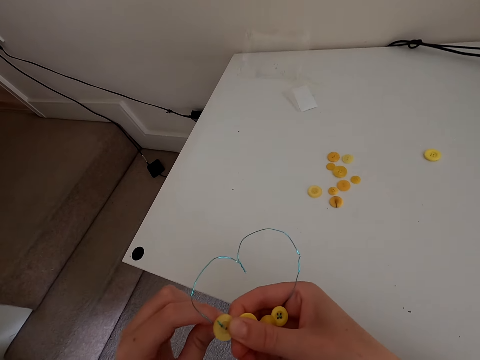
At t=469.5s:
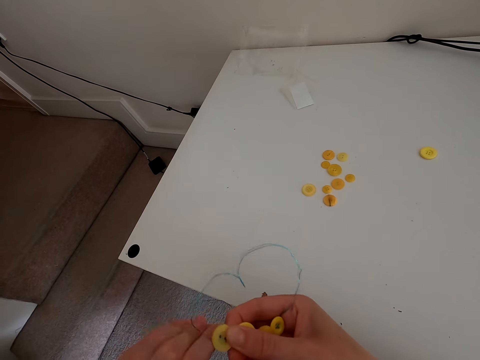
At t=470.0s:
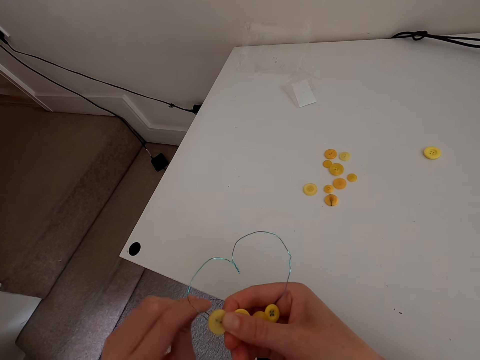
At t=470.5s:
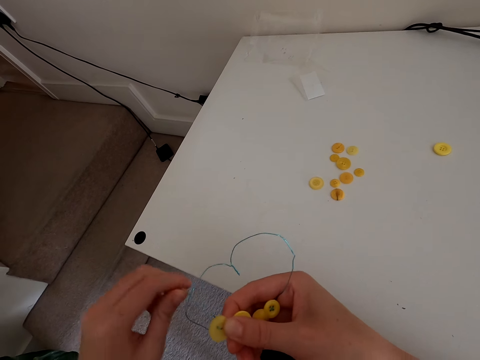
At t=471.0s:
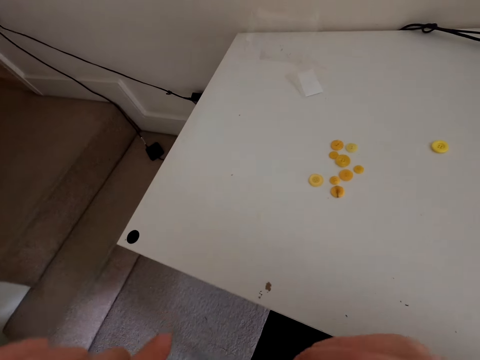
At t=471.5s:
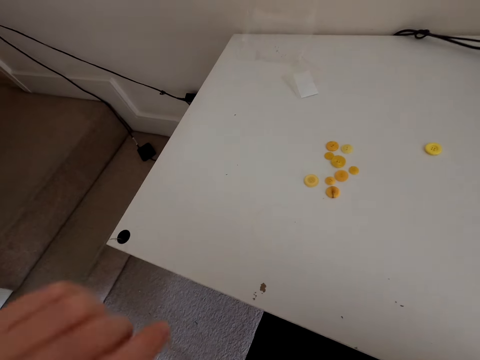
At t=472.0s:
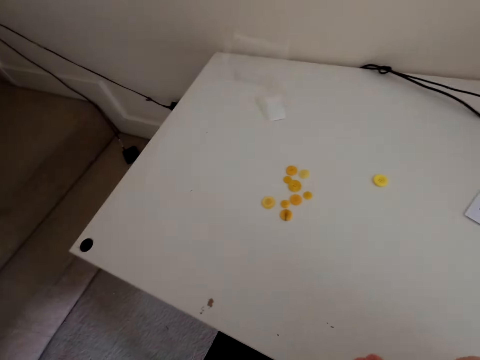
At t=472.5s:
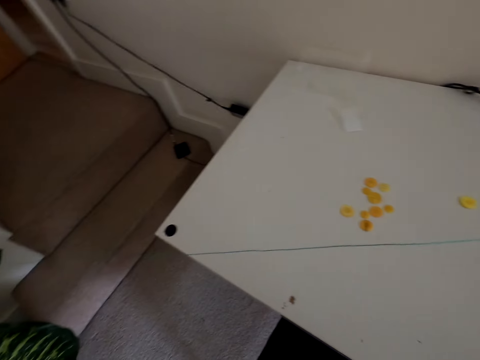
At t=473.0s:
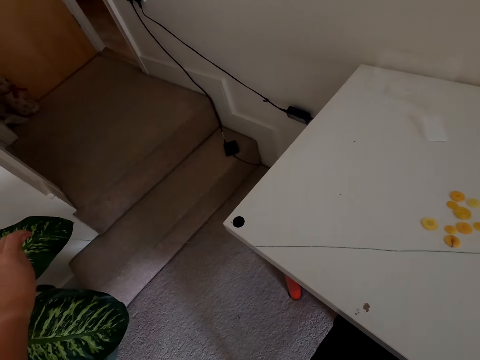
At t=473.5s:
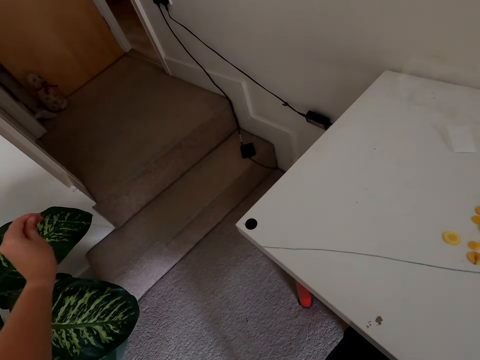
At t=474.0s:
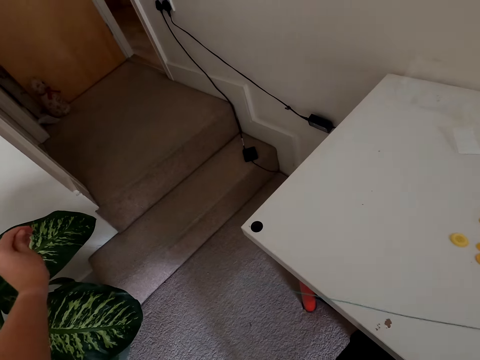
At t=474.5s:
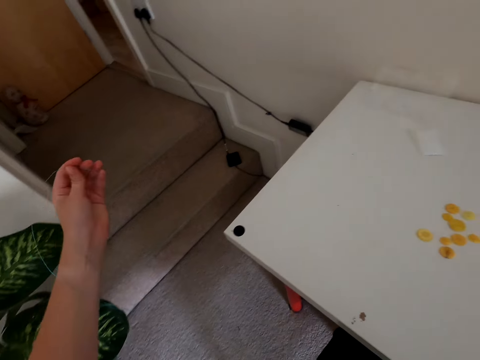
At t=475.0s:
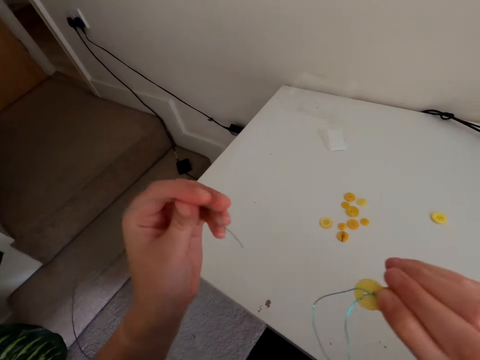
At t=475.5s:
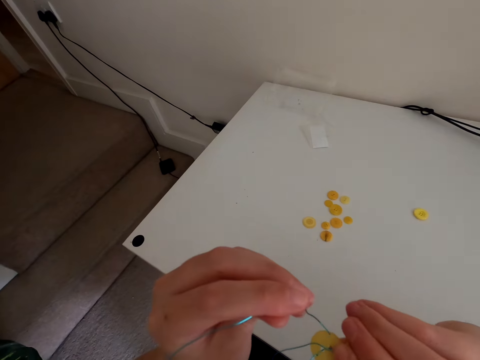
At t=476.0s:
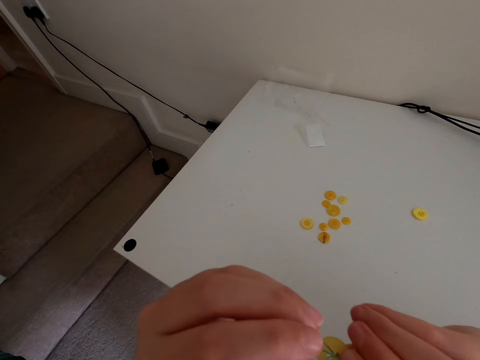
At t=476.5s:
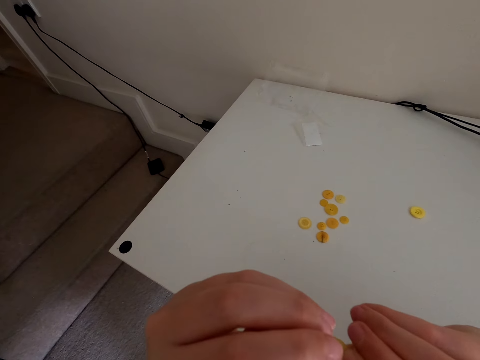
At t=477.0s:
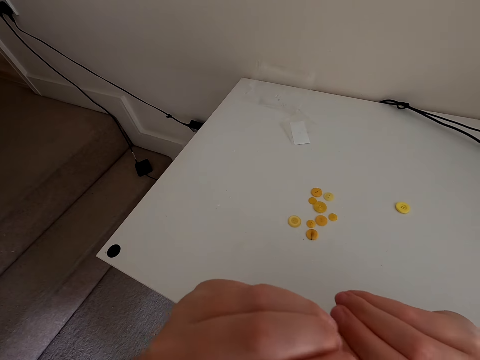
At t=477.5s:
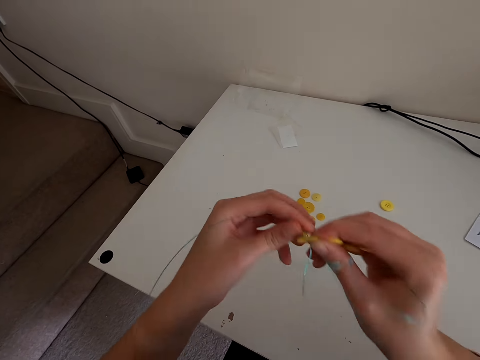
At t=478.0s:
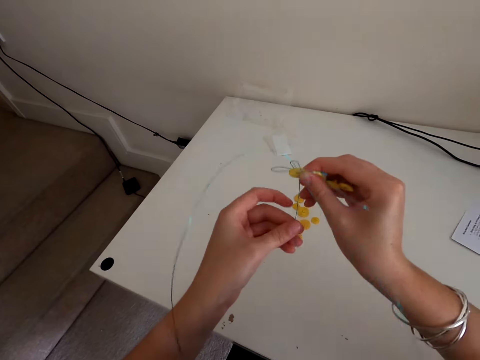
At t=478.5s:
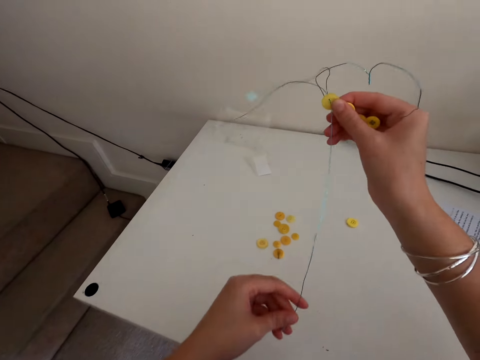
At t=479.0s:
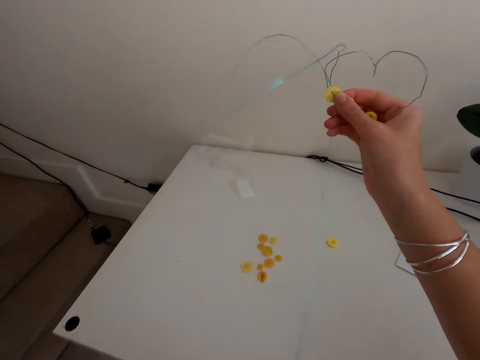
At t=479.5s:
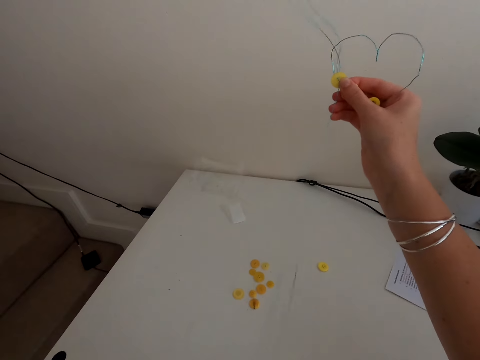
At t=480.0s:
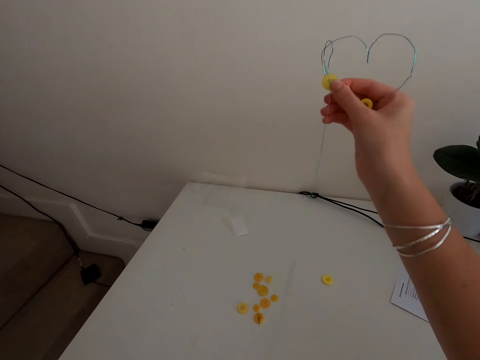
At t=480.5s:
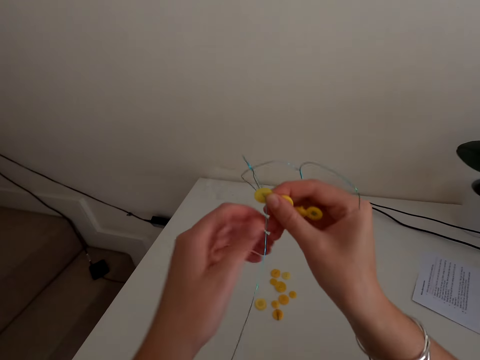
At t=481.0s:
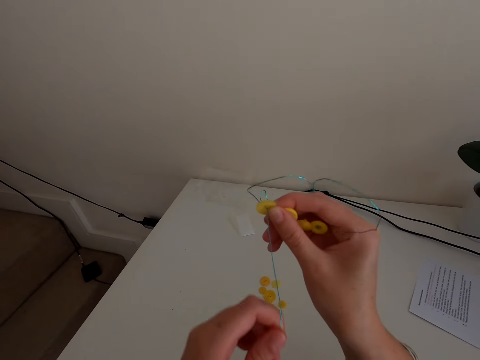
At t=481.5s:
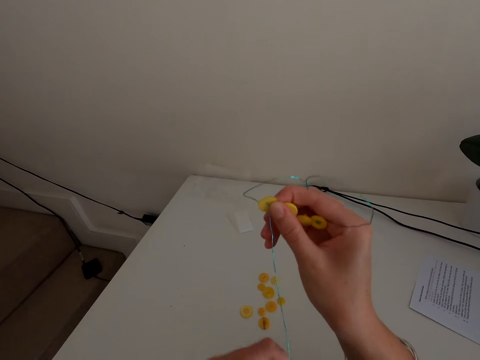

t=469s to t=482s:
The camera wearer puts a hand up. They straighten the thread. They put the thread inside the button.

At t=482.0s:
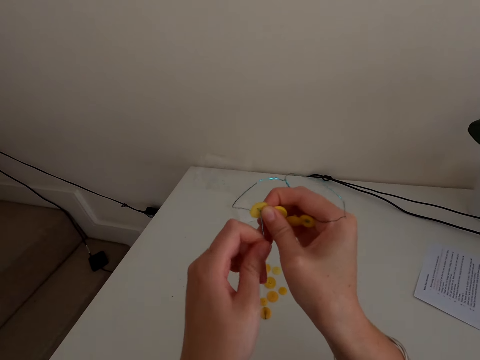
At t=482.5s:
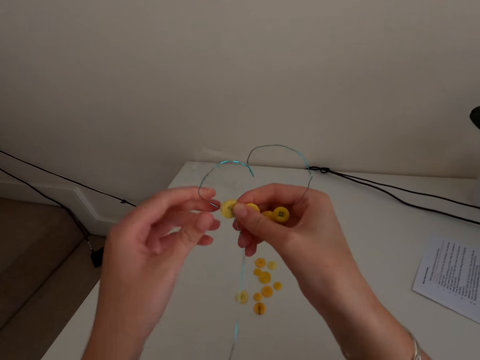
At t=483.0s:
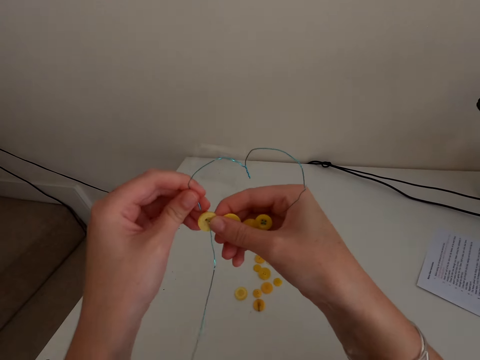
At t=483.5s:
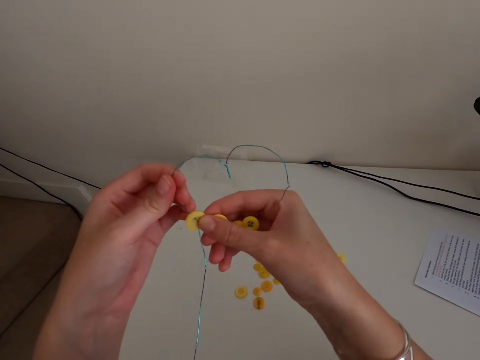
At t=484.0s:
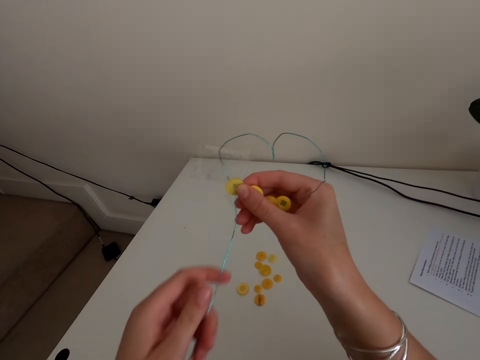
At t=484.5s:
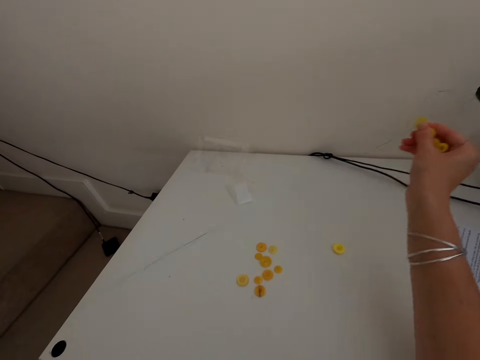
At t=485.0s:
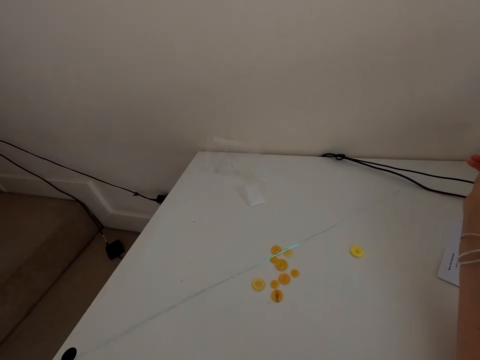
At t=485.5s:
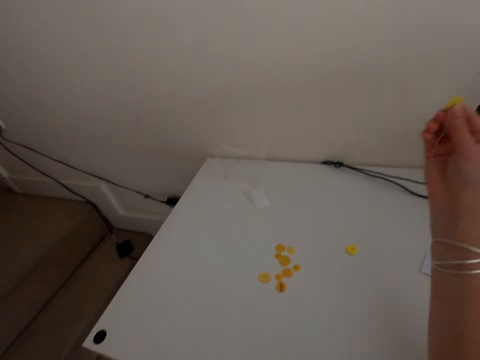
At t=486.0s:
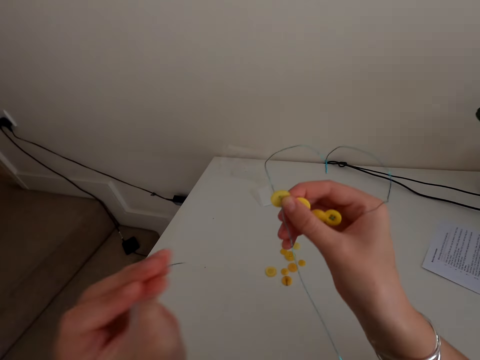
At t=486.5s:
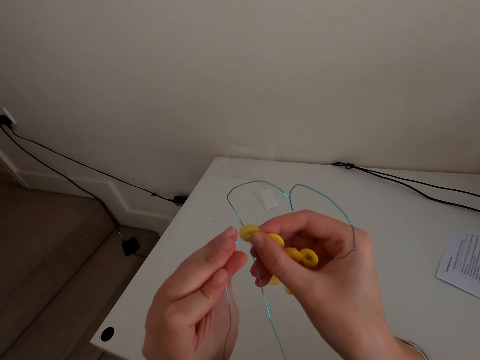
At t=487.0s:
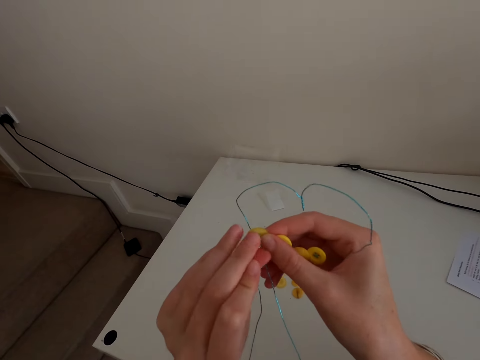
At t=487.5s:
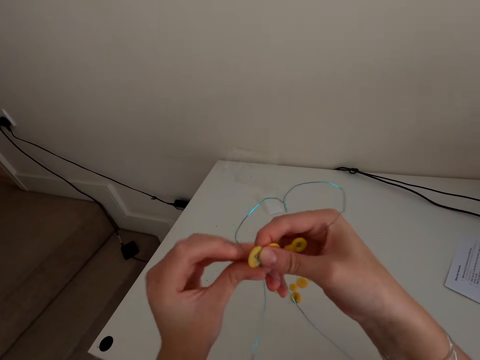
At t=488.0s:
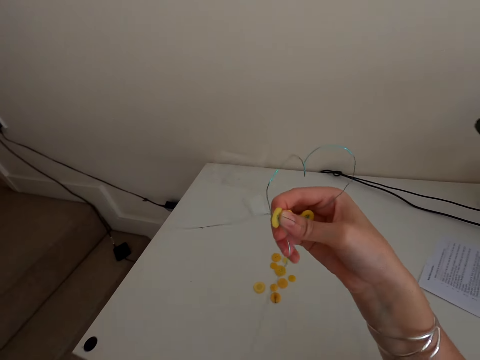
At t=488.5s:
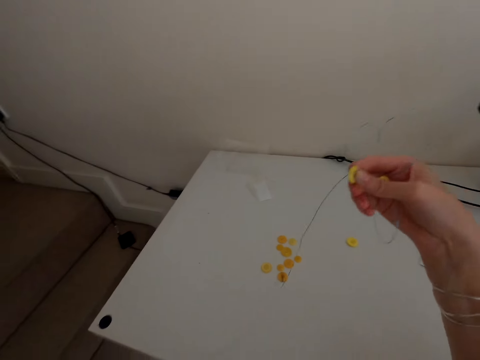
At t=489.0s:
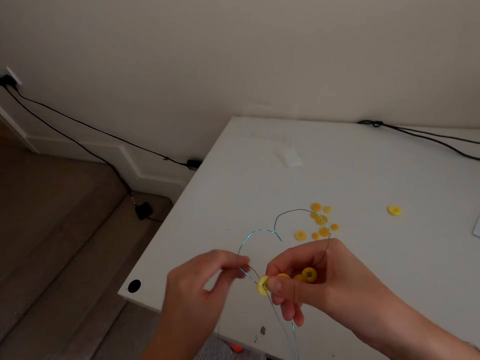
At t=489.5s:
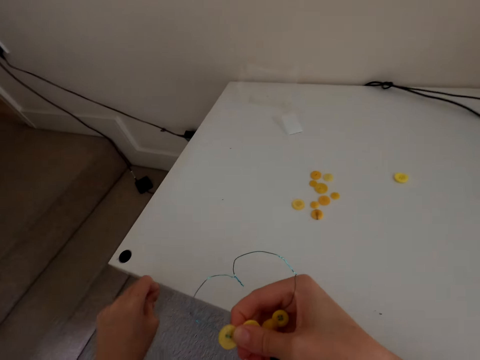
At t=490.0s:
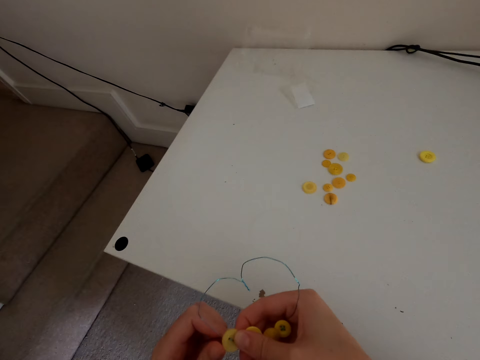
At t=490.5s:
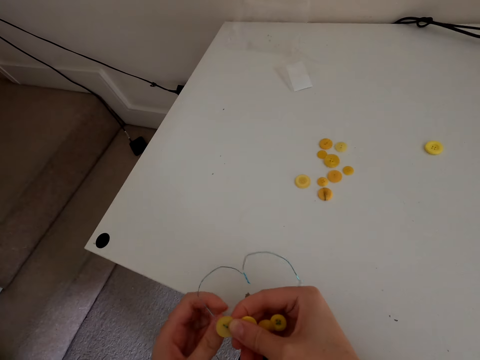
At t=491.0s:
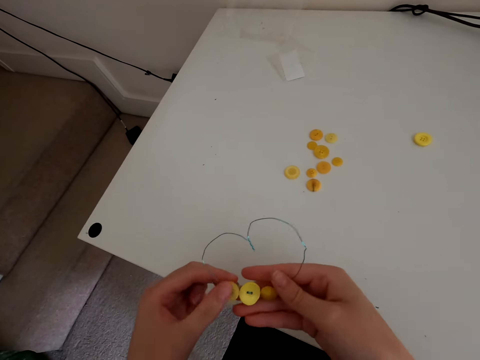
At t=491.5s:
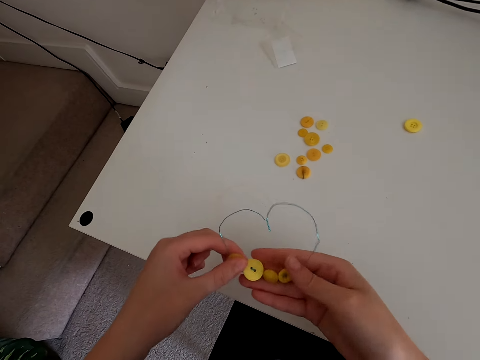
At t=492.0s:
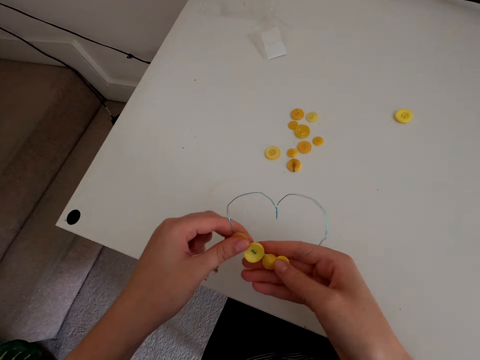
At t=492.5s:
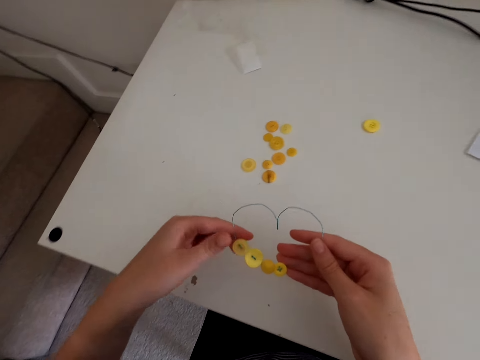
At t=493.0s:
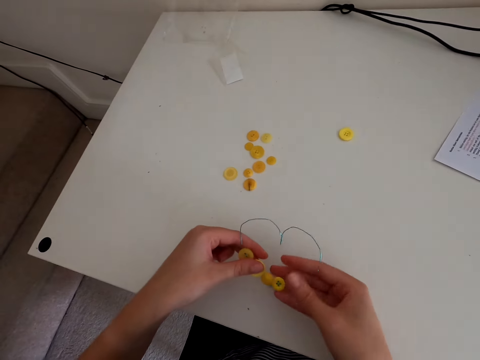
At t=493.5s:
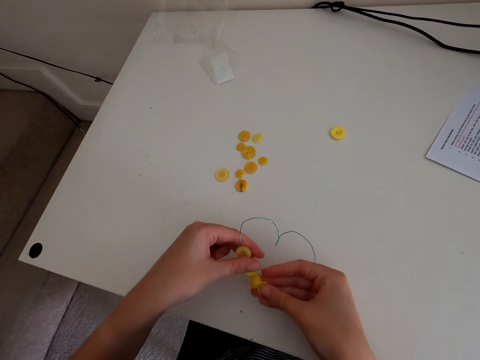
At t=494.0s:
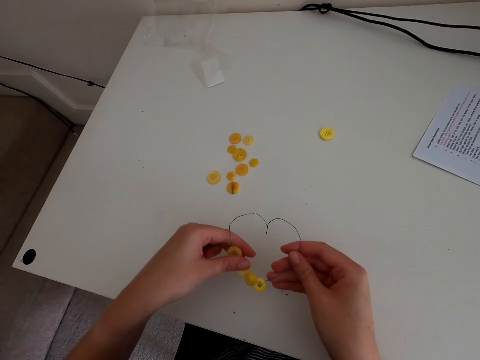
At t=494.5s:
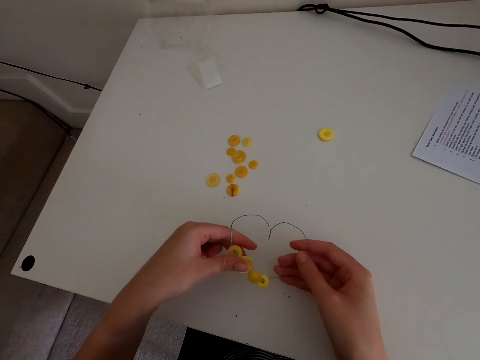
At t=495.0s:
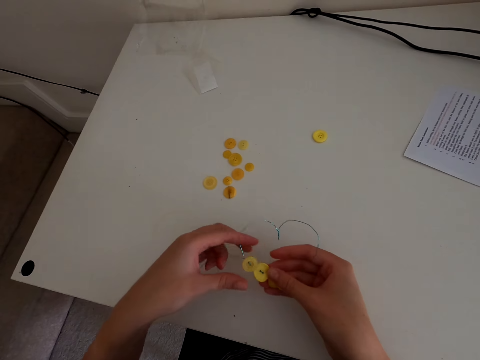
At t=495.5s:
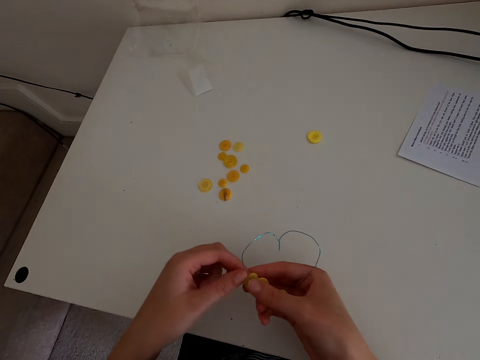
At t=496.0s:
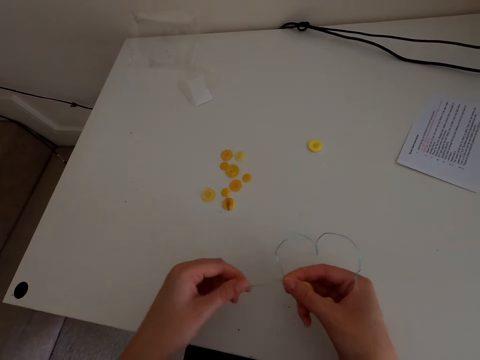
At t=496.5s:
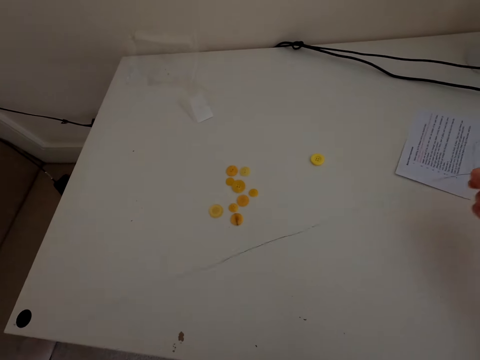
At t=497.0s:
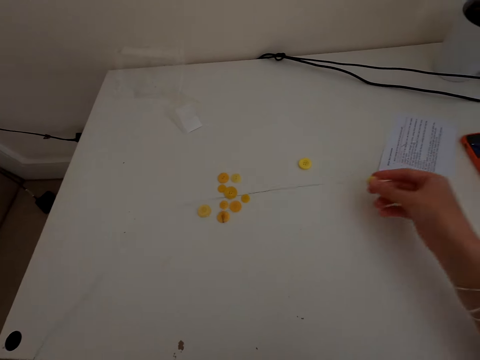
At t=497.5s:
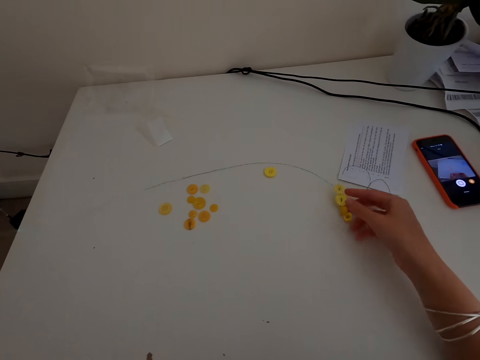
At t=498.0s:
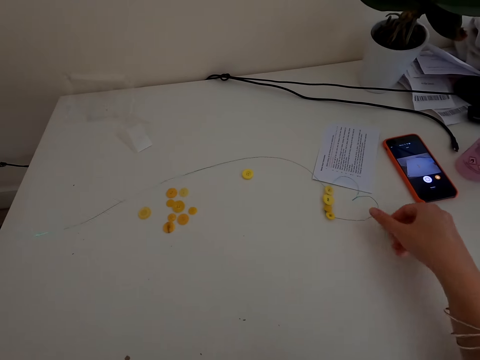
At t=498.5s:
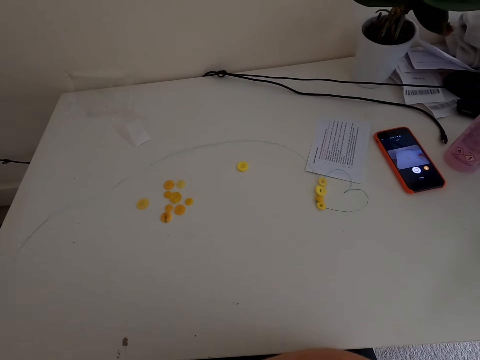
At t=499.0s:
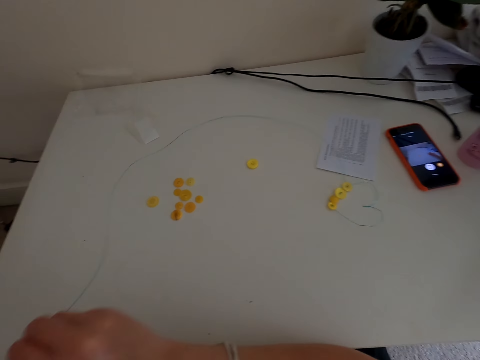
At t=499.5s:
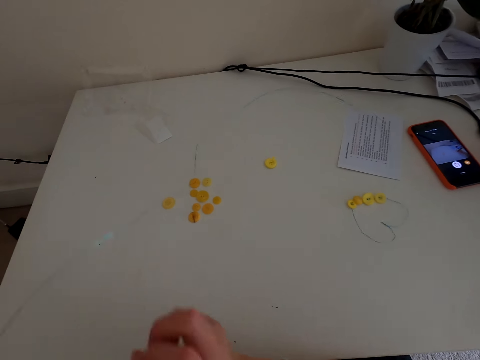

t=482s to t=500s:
The camera wearer straightens the thread. They put the thread inside the button. They touch the buttons. They put the thread with buttons on the table.
